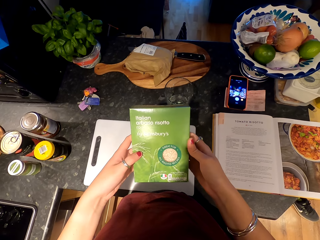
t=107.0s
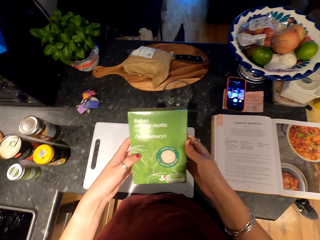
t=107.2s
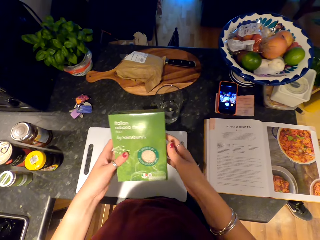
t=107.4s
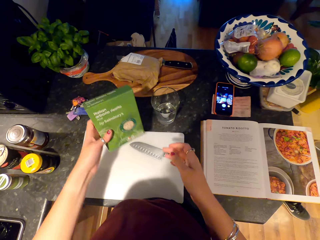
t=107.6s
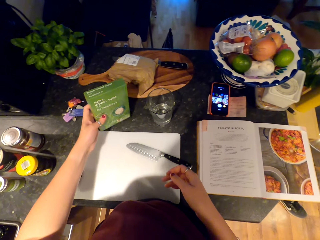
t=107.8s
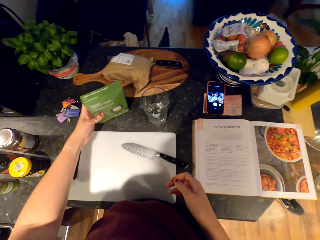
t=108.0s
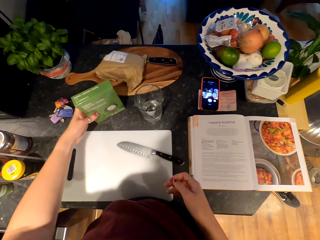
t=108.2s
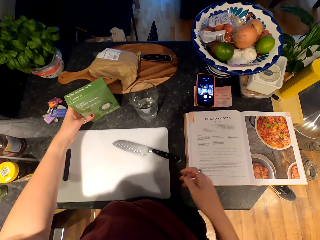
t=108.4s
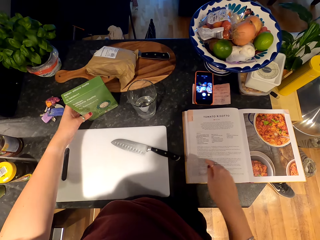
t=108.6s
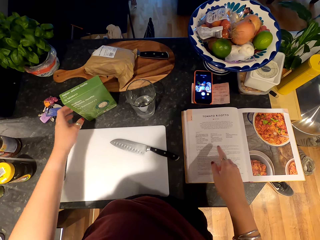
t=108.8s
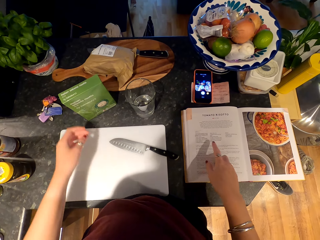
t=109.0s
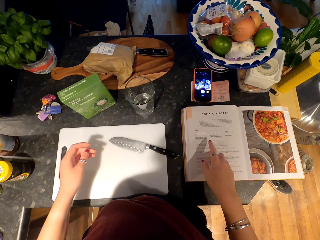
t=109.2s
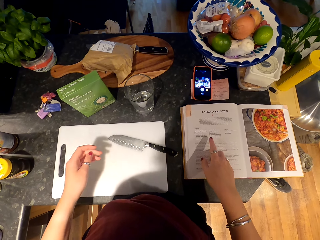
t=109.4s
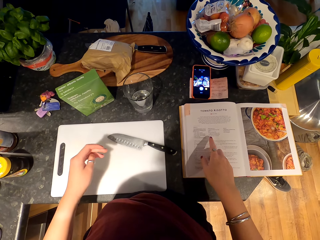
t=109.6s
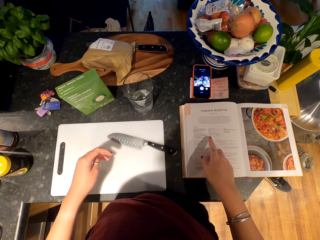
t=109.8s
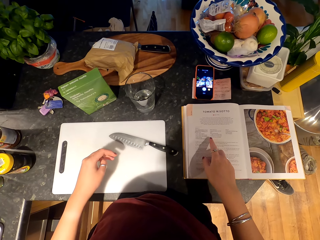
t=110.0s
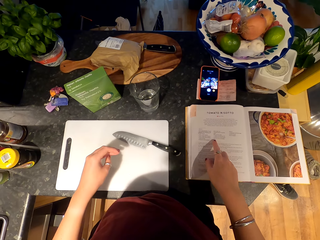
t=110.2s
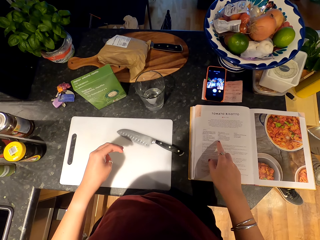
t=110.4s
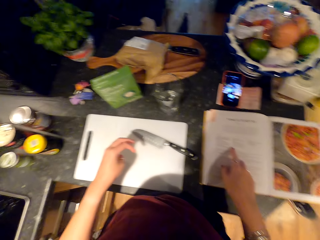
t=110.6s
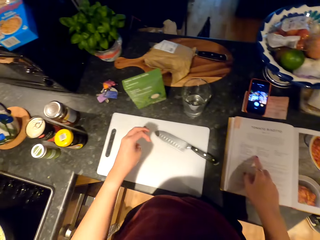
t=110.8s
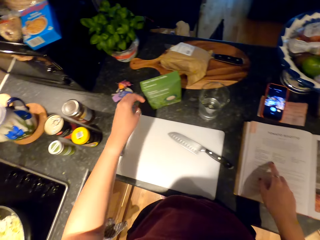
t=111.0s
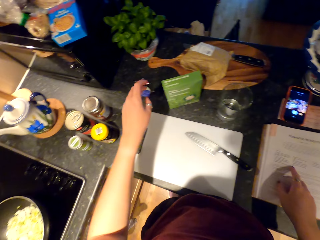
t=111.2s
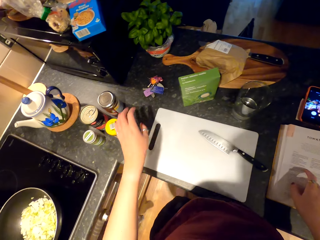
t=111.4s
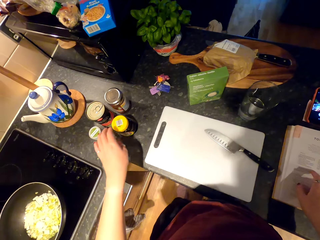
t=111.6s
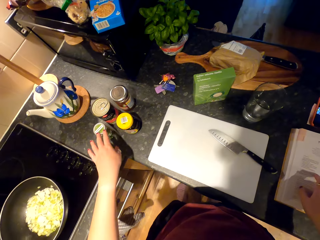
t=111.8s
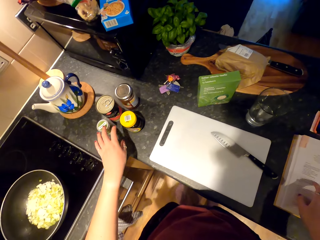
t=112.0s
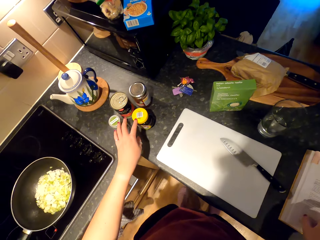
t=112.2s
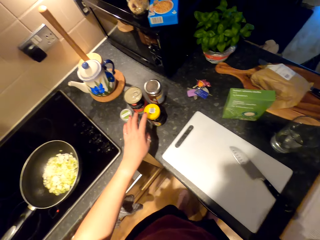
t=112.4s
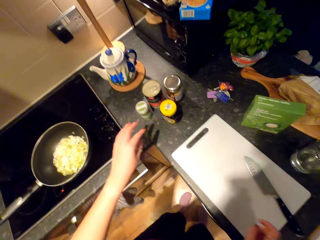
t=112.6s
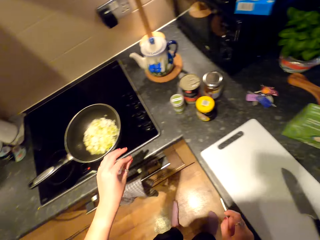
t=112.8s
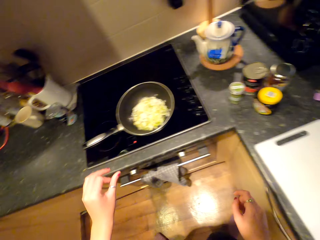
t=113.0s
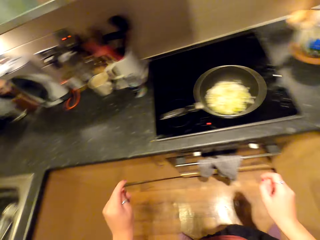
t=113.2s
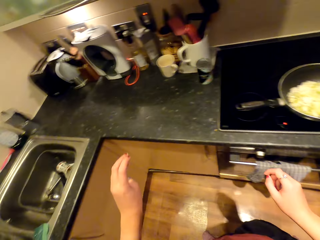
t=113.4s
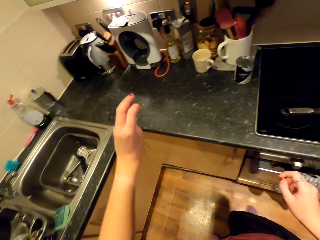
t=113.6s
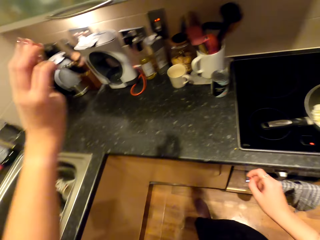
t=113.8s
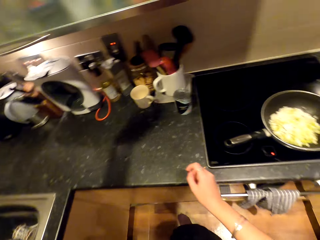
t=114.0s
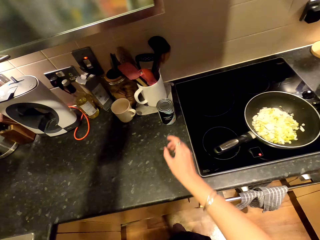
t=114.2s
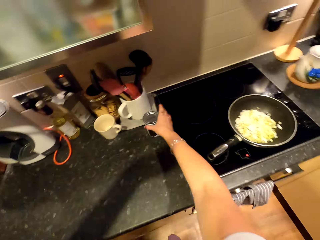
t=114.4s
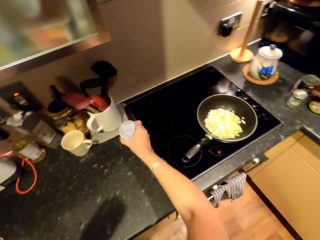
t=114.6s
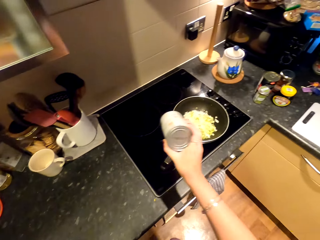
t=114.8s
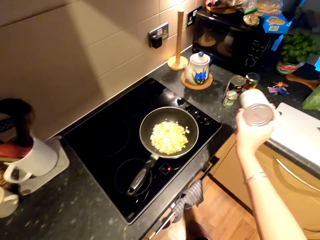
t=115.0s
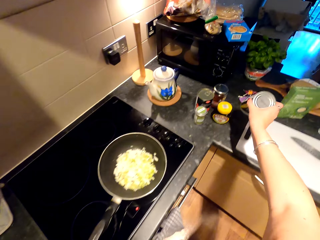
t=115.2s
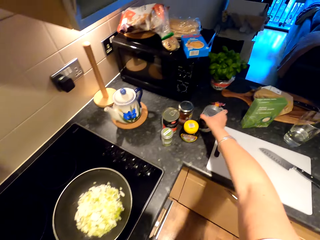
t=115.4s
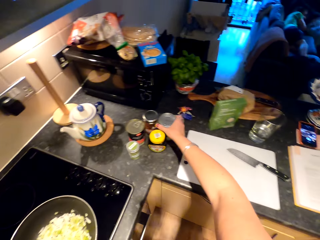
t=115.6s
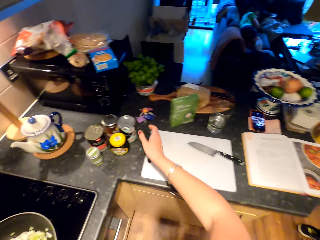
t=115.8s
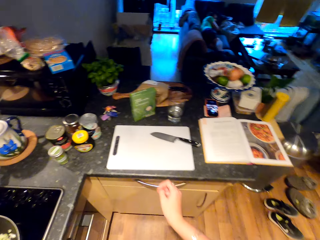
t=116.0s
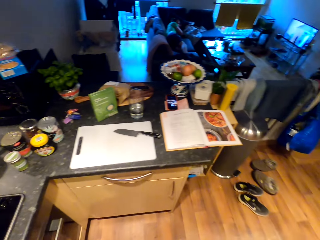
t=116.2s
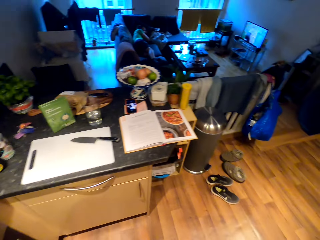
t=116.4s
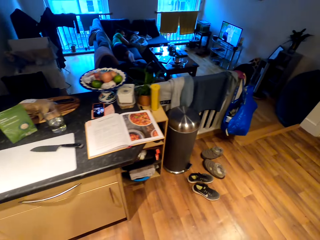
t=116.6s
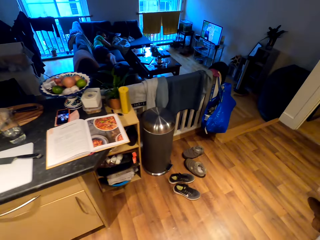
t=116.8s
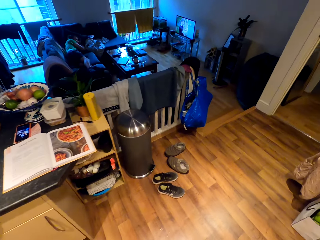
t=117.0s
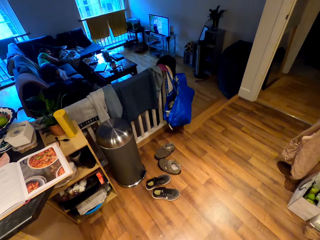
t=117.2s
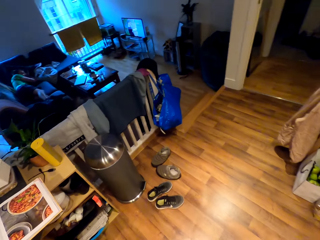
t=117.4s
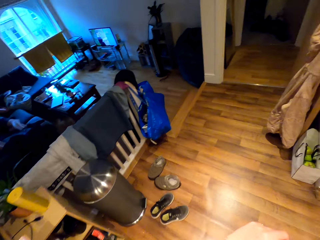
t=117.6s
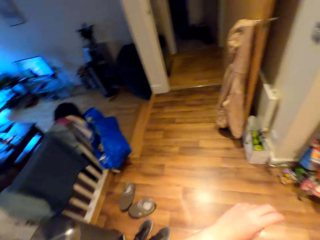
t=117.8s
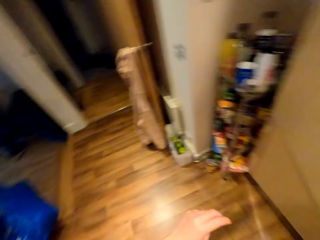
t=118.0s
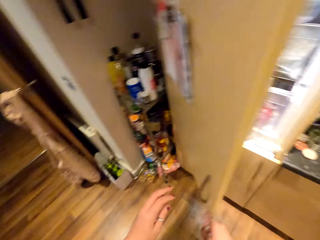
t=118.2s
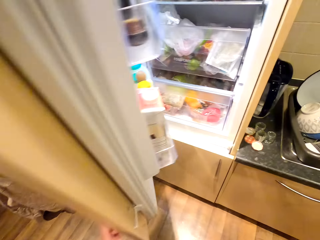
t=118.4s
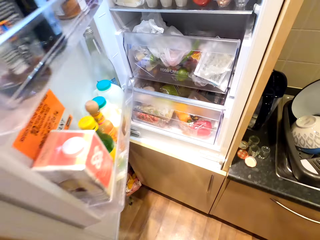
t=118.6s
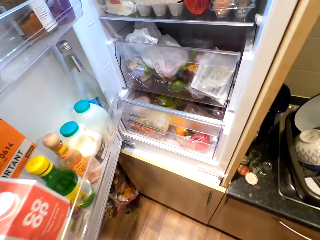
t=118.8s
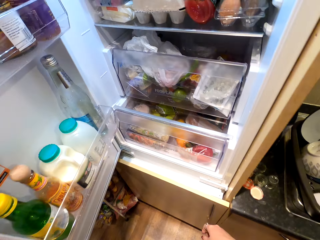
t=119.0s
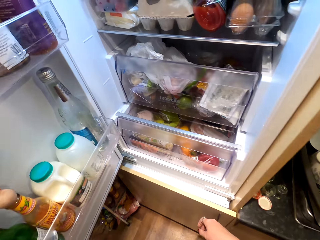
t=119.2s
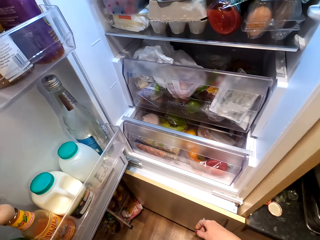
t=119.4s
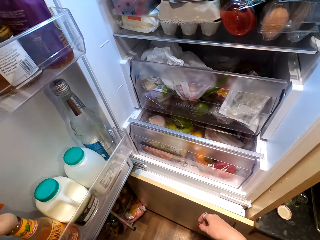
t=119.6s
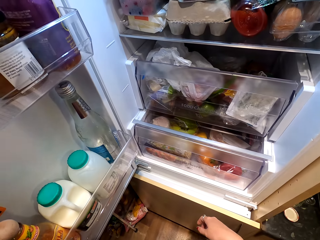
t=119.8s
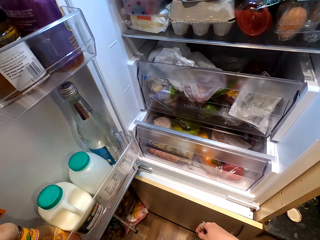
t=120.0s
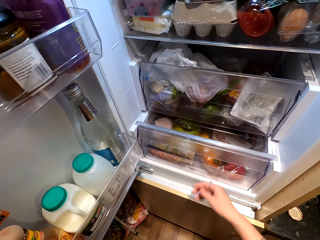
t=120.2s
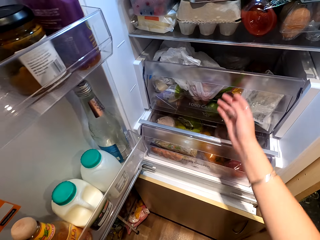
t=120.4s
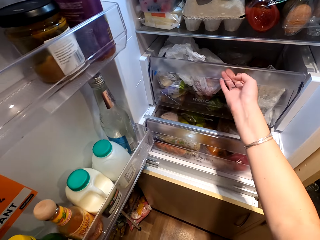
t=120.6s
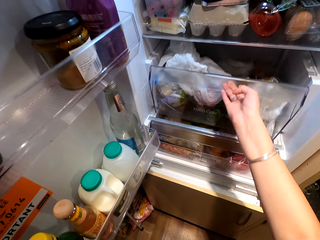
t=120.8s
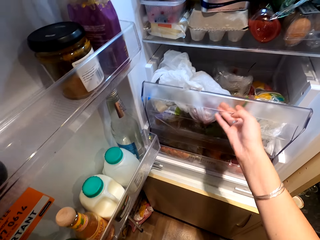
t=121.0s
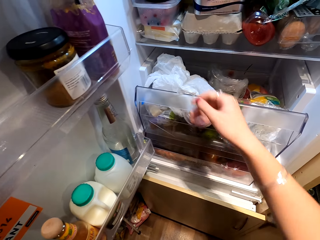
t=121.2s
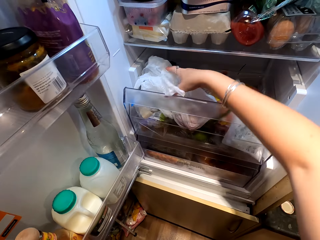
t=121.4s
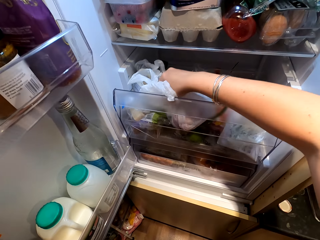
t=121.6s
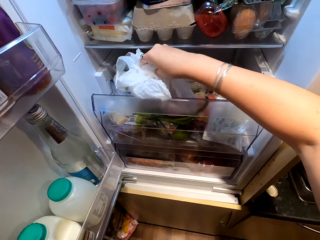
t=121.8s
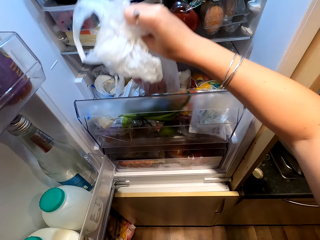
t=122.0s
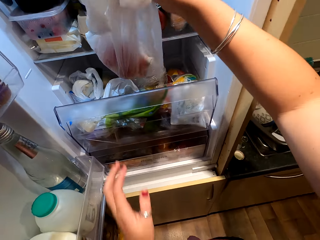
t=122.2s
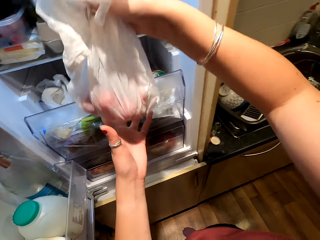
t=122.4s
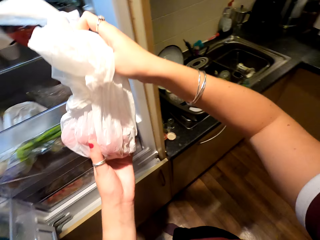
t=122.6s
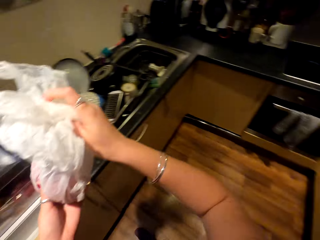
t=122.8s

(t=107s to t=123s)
The camera wearer touches a book. They place the box on the counter. They read the book. They touch the bottles. They touch the tins. They walk towards the counter, pick up a tin and place the tin on the counter. They walk around. They open the fridge. They look inside the fridge. They remove tomatoes. They open the shelf. They pick up a paper bag.

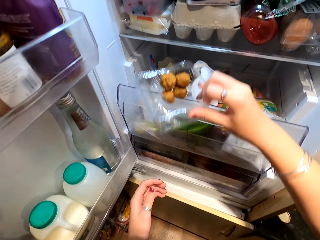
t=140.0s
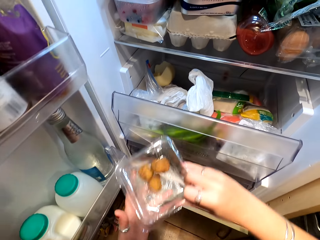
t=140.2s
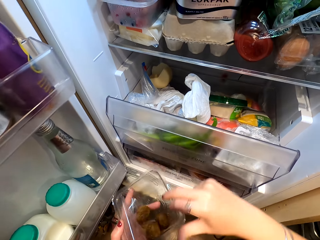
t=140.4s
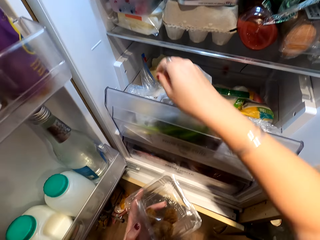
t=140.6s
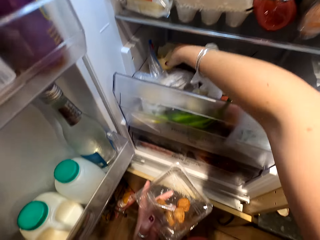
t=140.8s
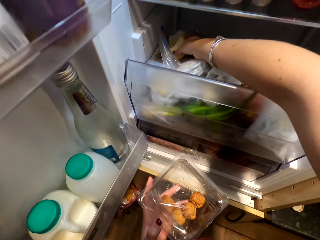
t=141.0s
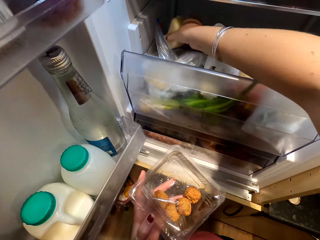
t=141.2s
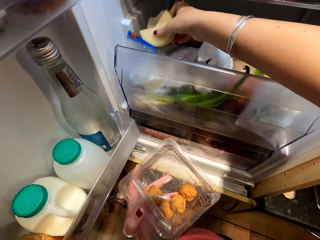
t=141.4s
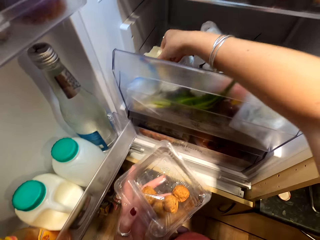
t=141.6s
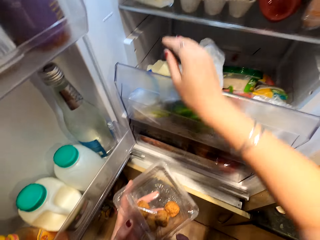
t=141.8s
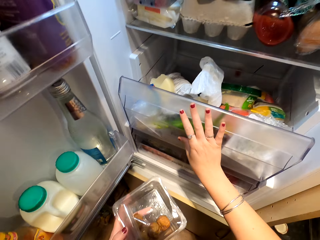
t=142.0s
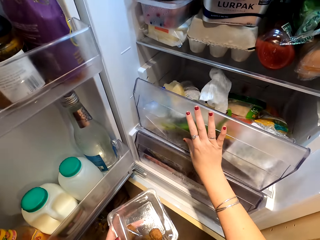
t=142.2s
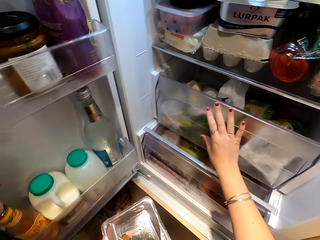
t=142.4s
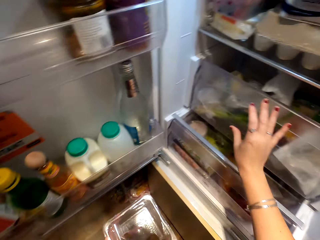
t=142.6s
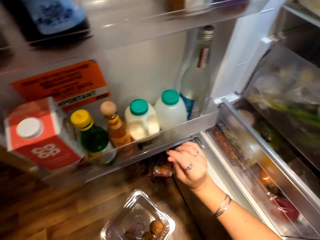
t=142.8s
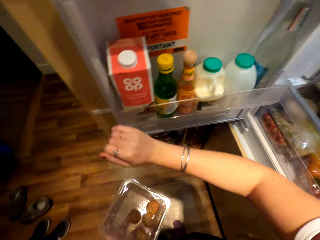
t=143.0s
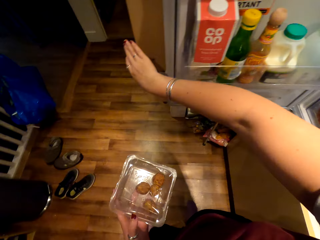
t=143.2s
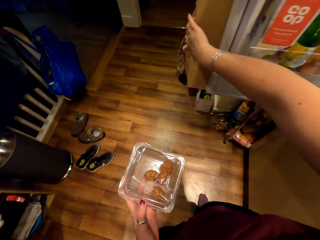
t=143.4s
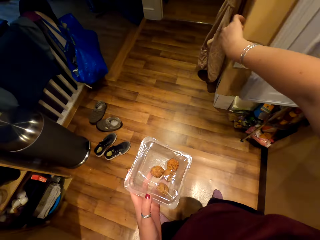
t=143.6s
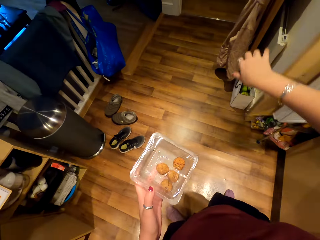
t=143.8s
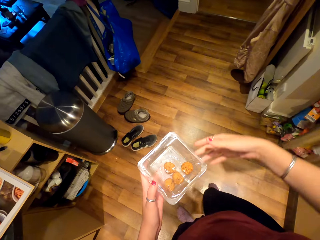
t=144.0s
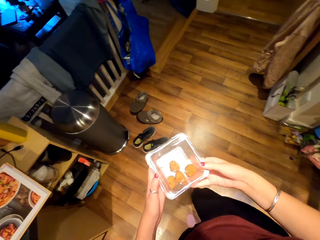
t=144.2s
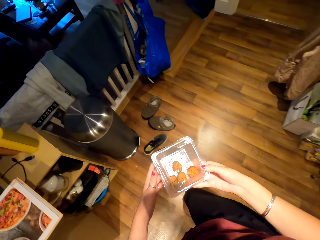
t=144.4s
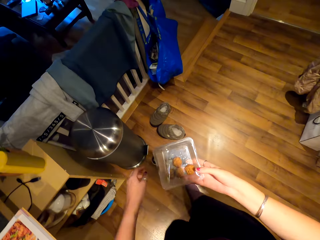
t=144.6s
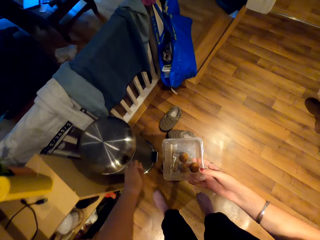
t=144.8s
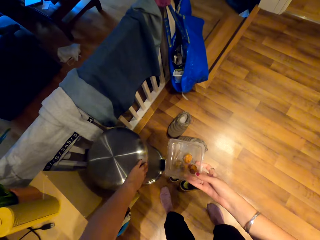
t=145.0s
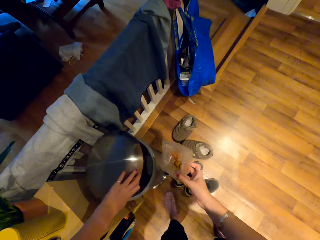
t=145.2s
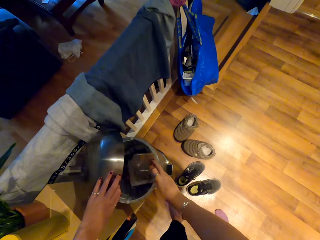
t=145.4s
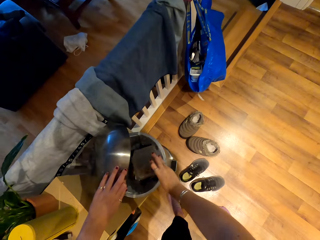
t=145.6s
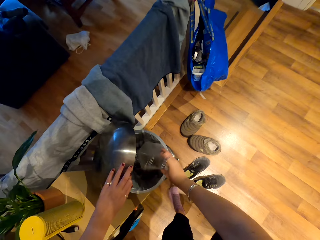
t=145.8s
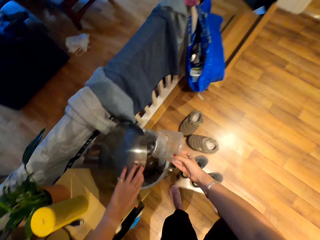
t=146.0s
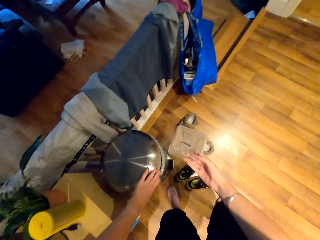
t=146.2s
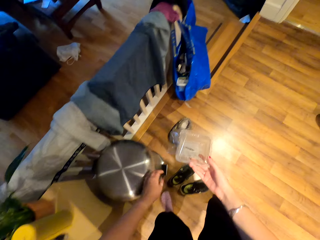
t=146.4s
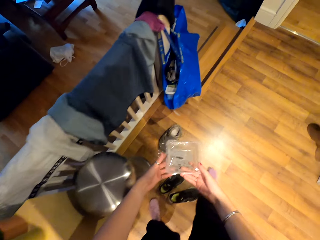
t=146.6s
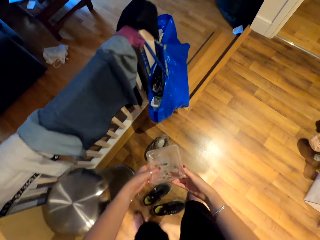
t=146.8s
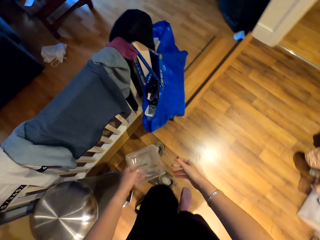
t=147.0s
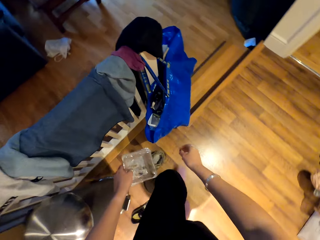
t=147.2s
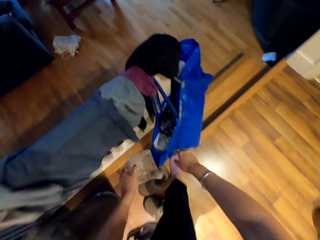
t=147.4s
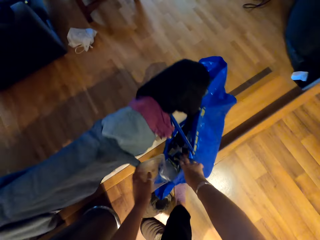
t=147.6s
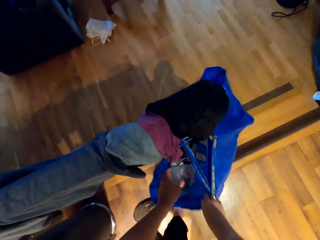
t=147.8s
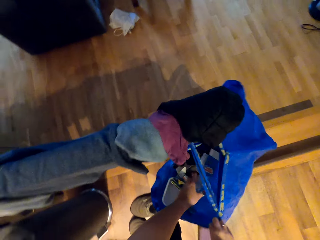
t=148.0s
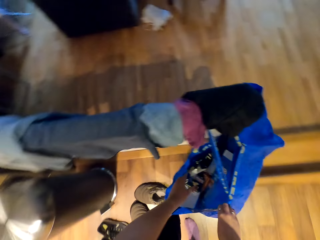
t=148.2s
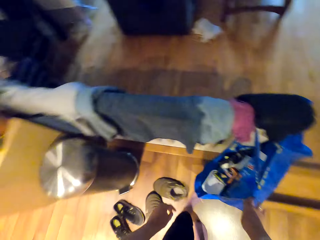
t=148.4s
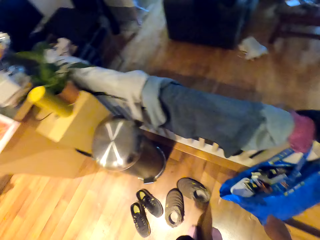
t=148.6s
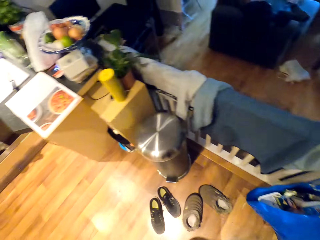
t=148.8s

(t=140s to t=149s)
The camera wearer holds the container in the left hand. They hold a paper. They close the shelf. They close the fridge. They move forward. They throw the potatoes. They open up the bin. They pour in the vegetable. They put the plastic away. They close the bin. They move forward. They open a blue bag. They put in the tin.
